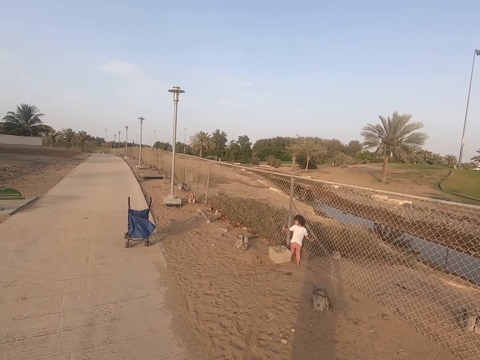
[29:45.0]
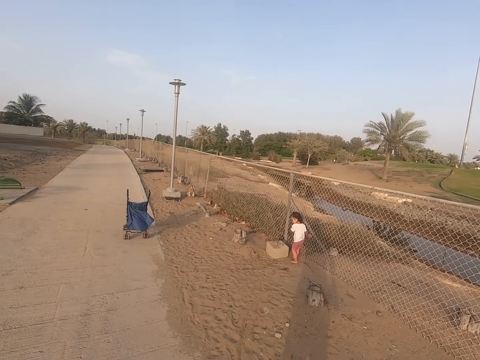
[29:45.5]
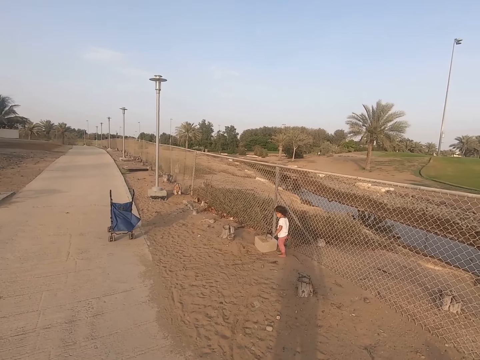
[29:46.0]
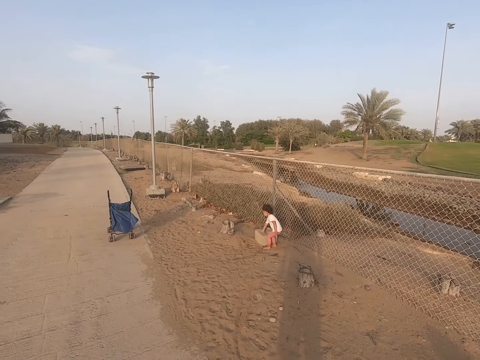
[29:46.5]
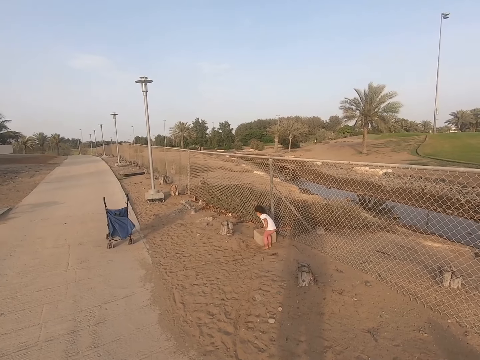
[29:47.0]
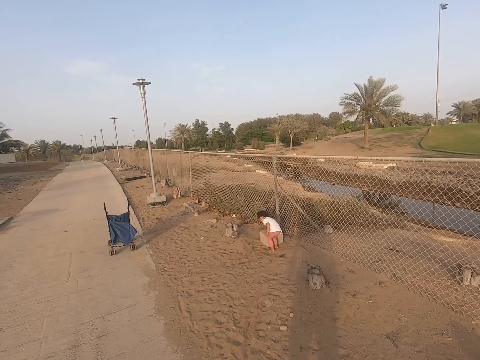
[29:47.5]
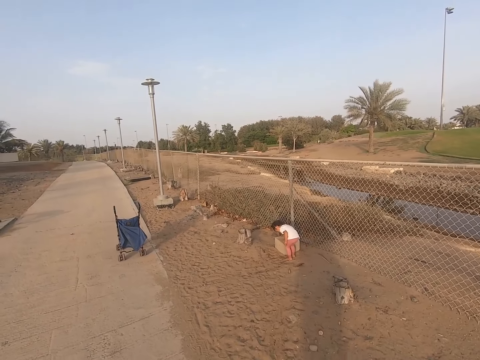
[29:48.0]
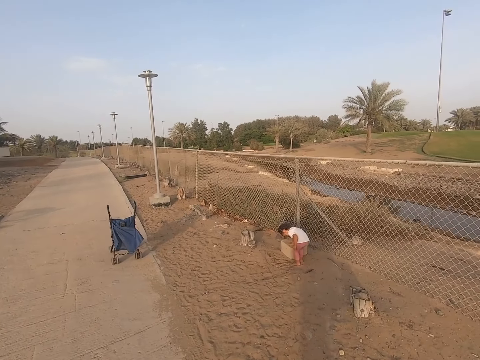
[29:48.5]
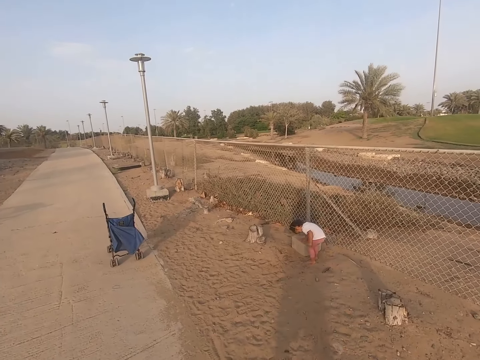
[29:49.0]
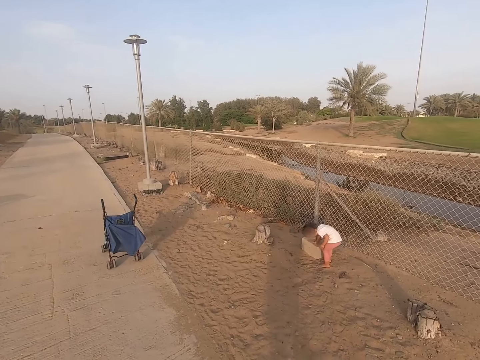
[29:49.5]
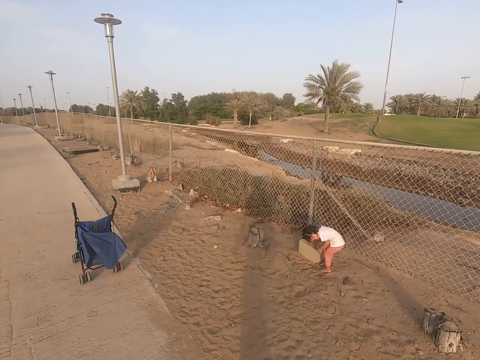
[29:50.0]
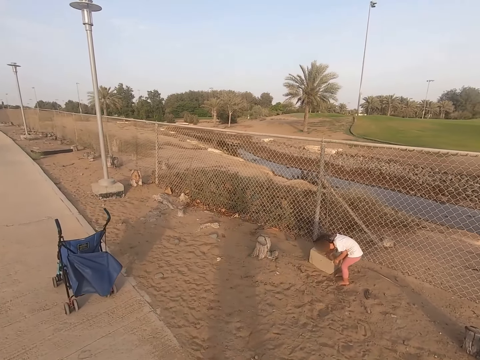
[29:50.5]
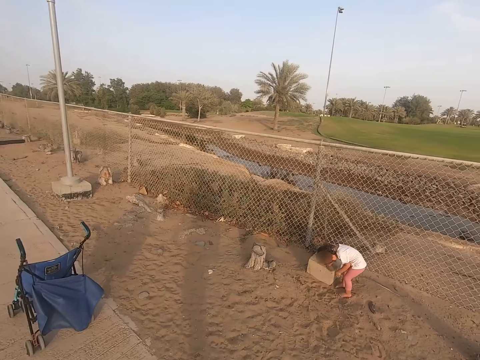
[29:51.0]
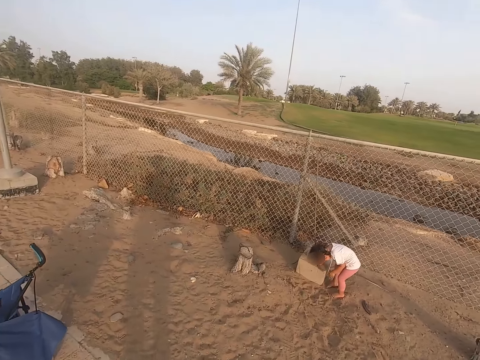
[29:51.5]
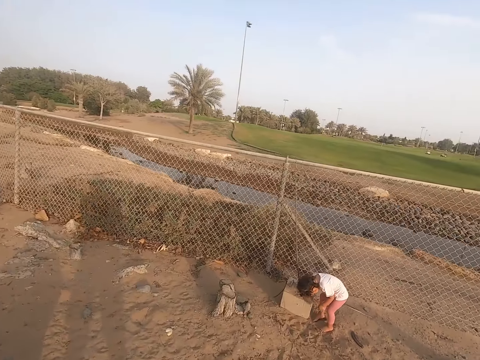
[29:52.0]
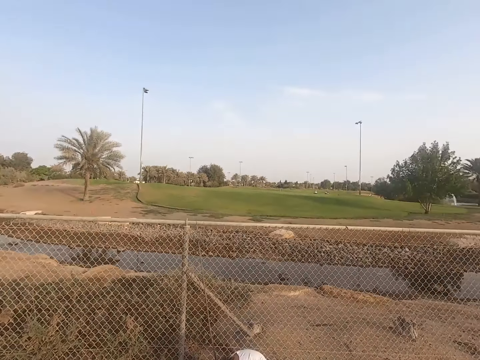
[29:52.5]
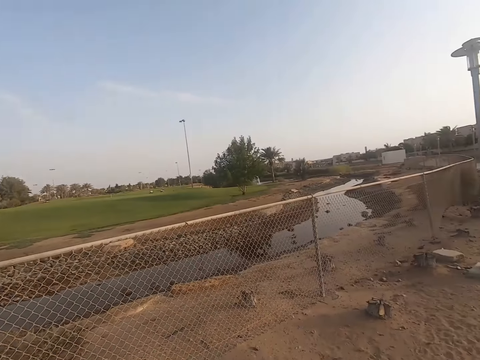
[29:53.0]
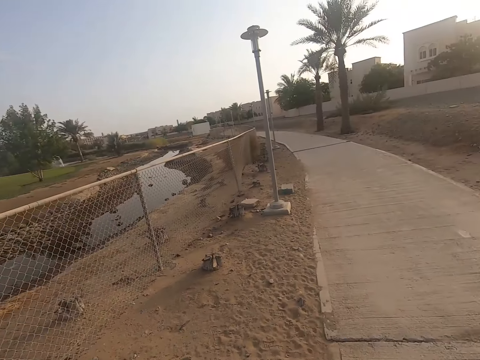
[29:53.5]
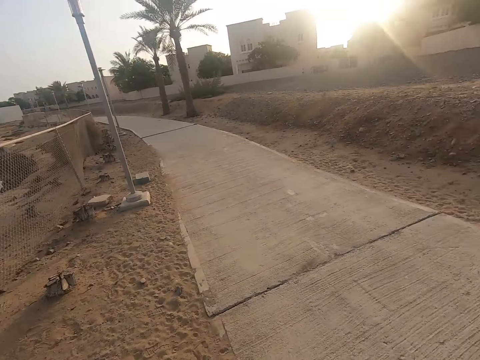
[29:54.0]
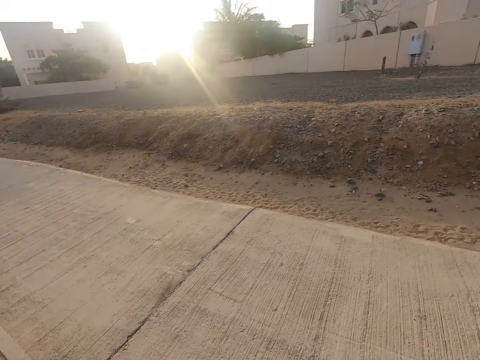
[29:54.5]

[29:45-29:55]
A child plays with sand. The camera wearer looks around.
